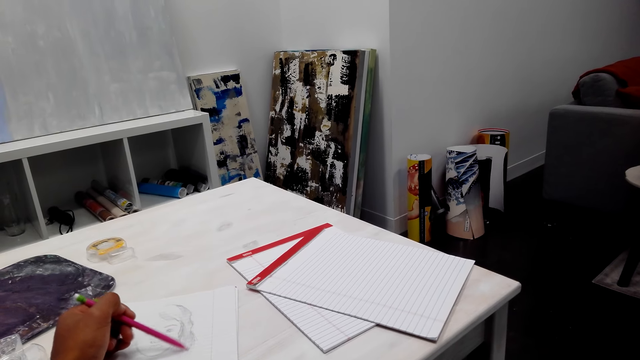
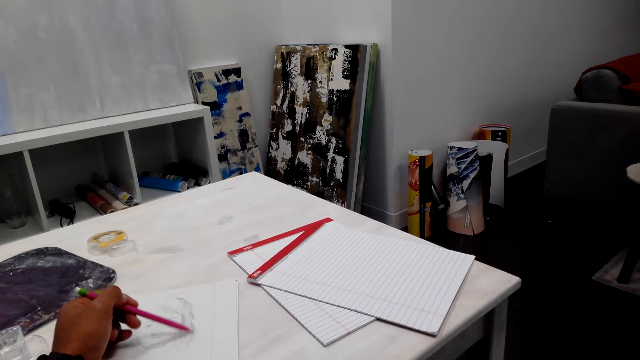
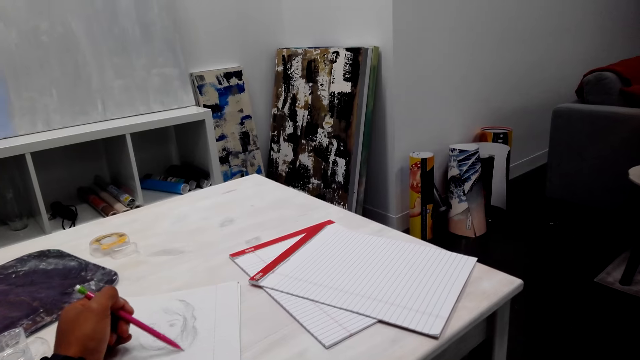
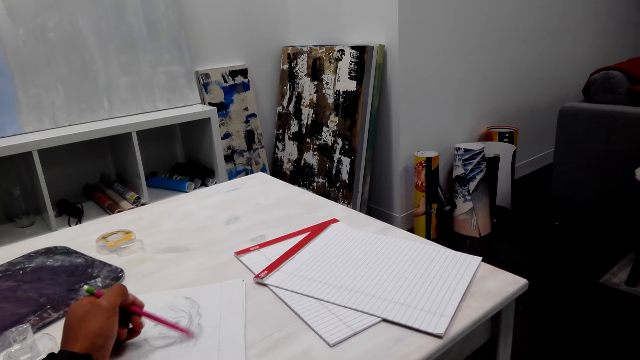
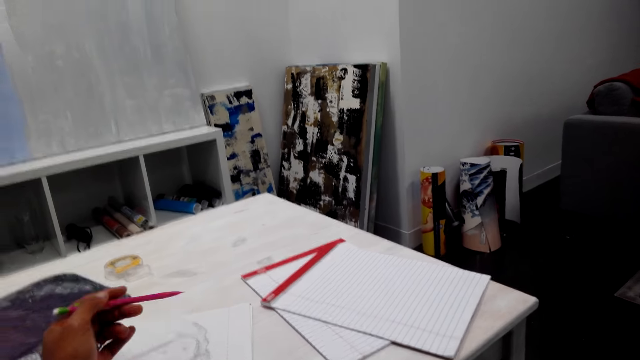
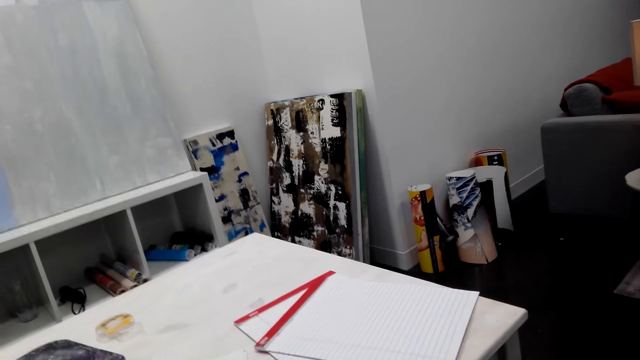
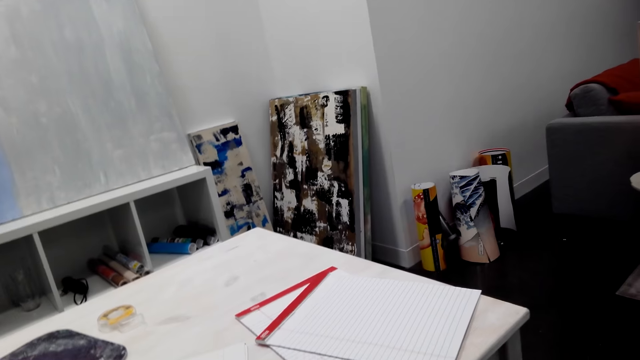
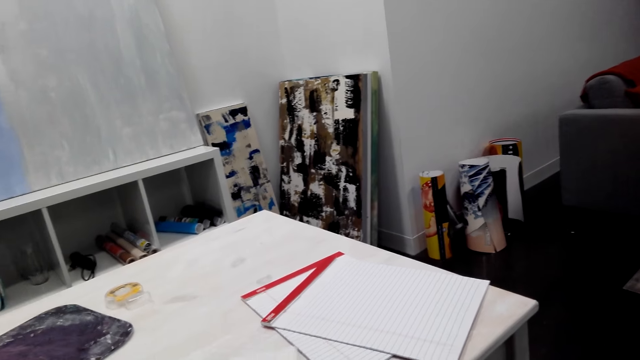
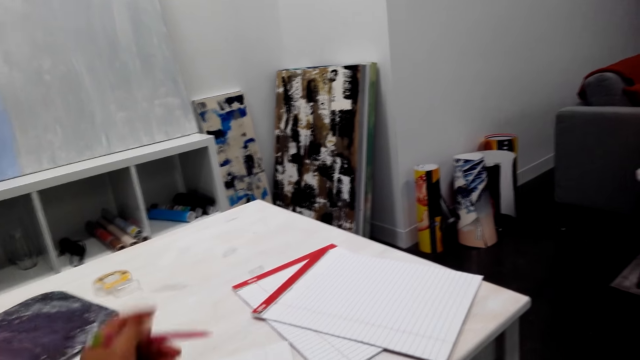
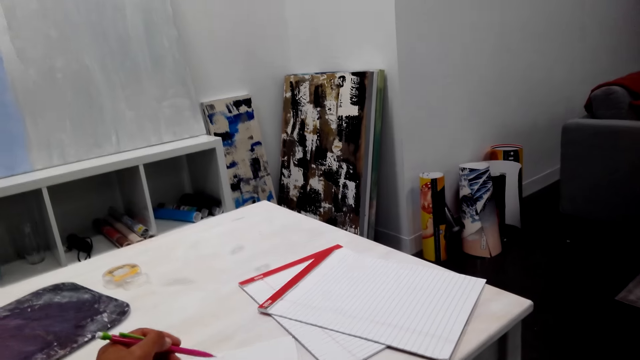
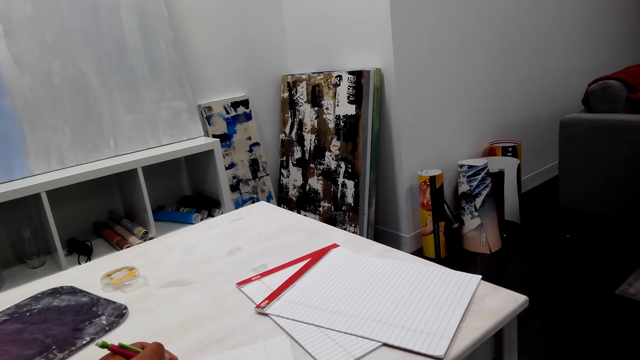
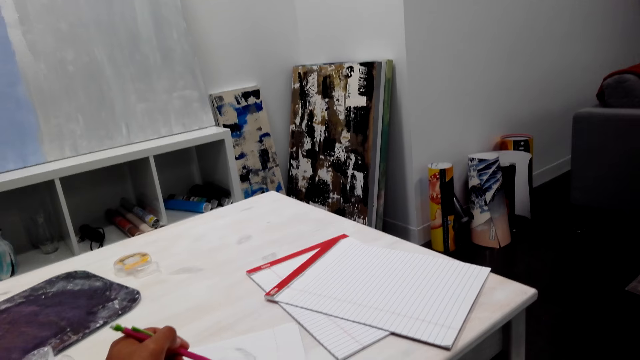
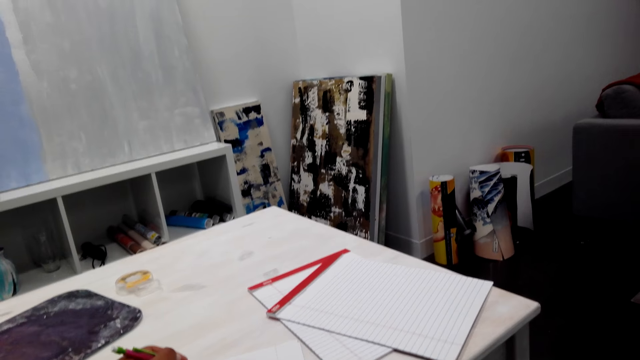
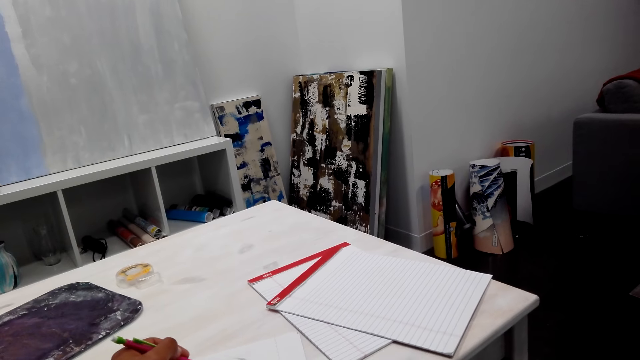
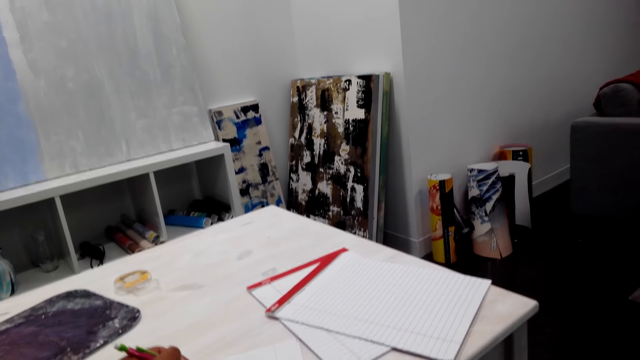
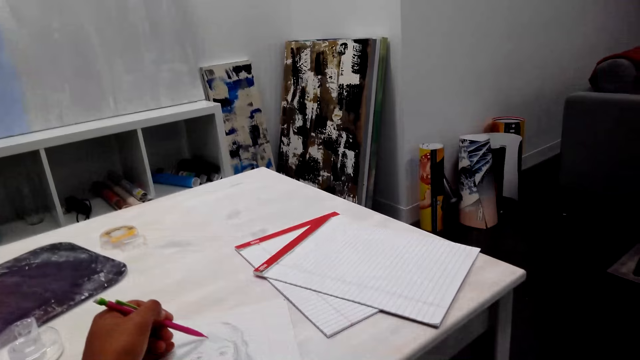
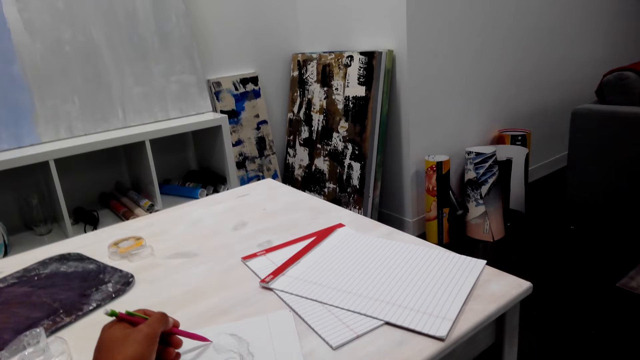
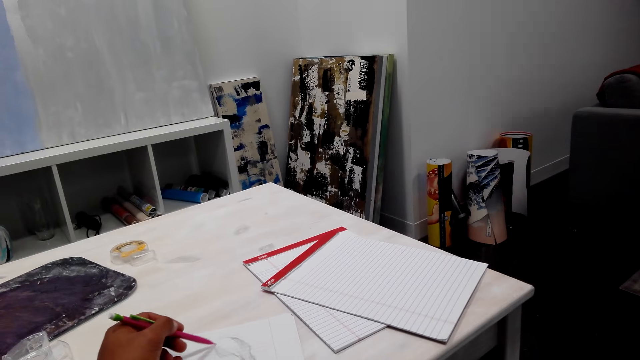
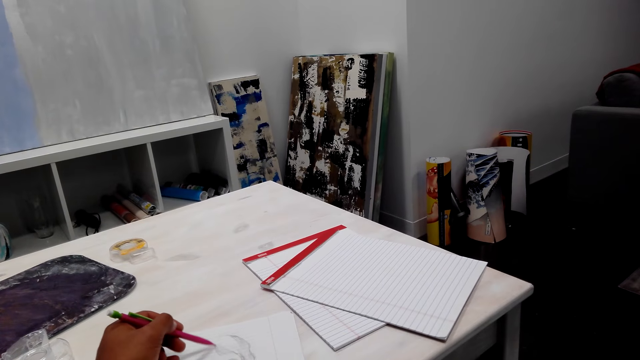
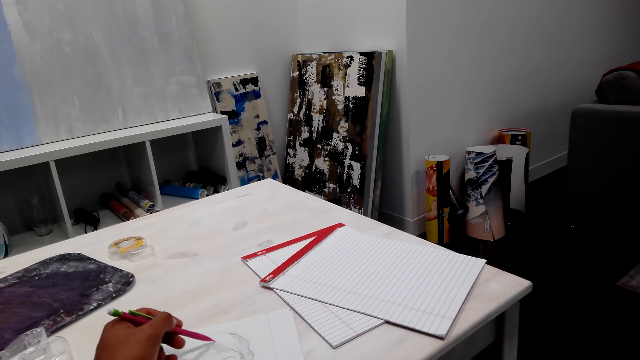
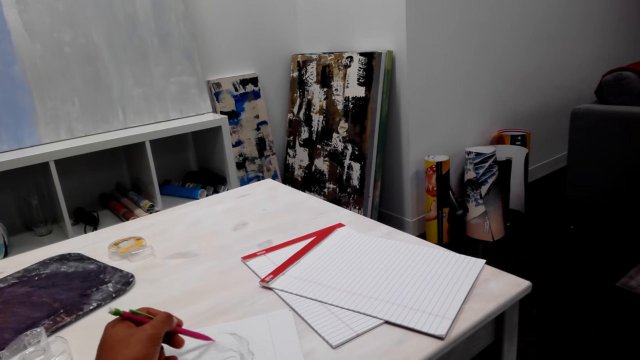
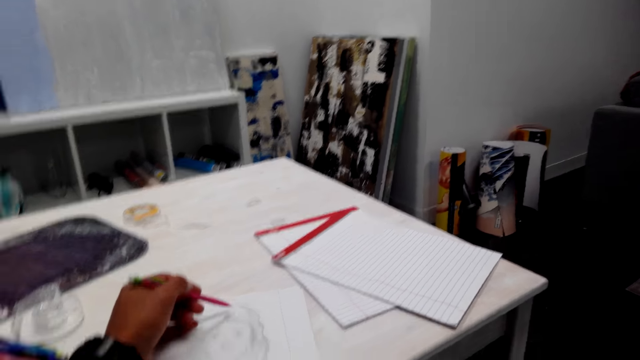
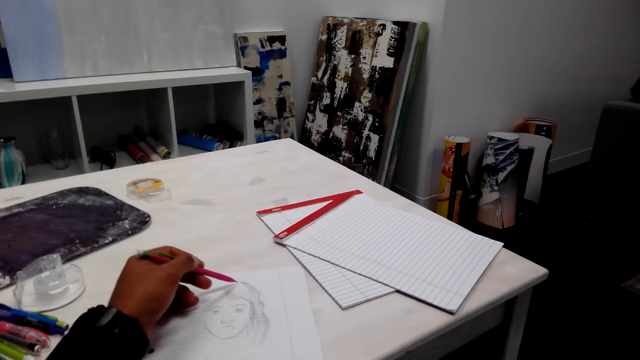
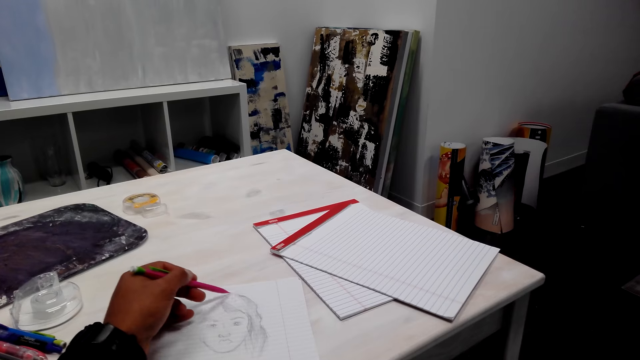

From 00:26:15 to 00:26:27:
The camera wearer draws pictures. They adjust the pencil. They draw a picture on the book.

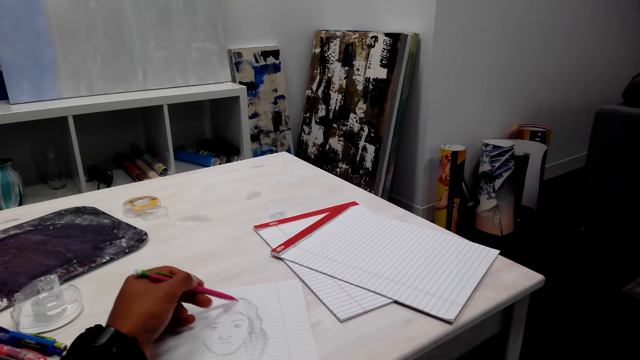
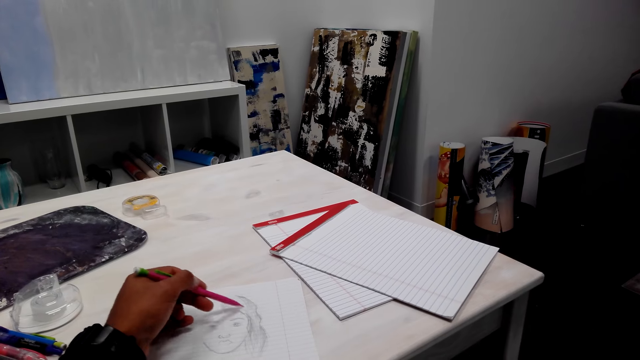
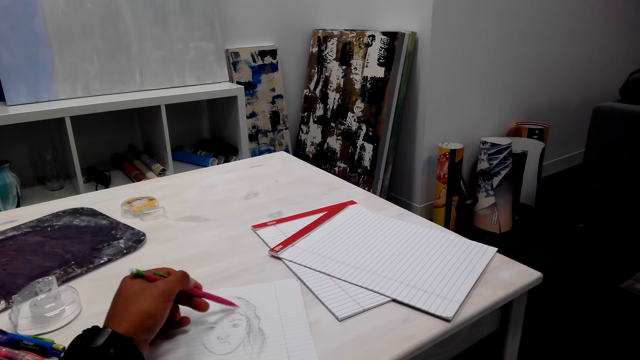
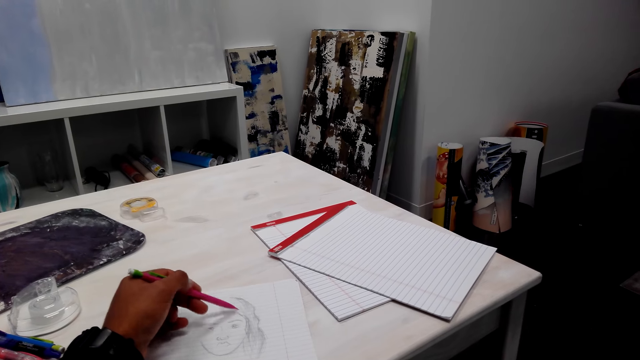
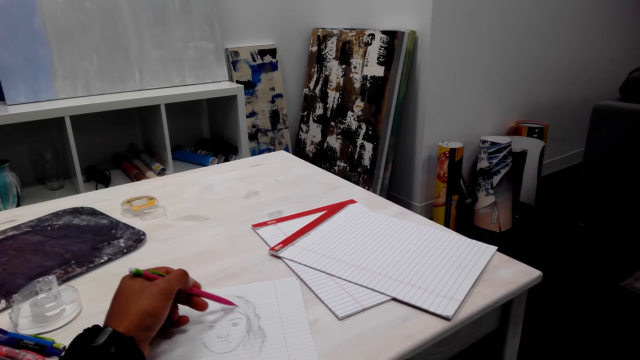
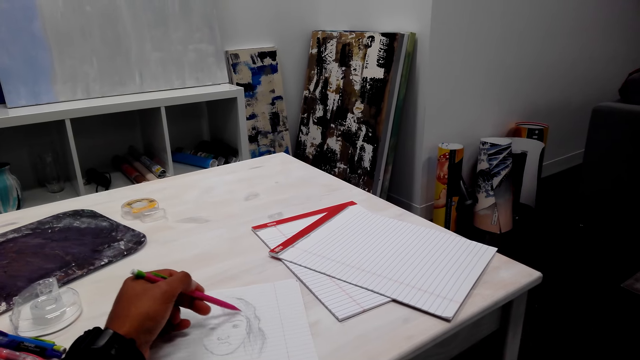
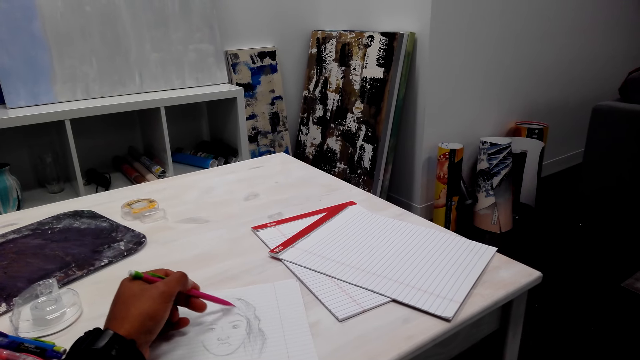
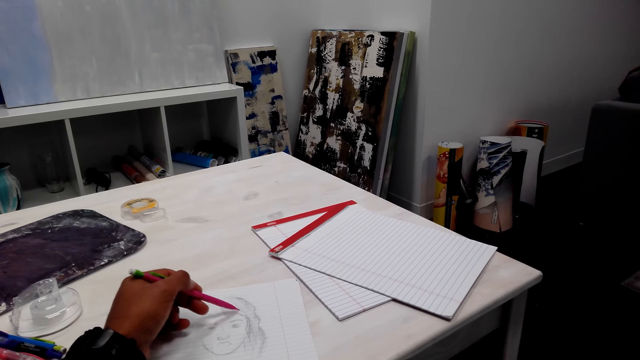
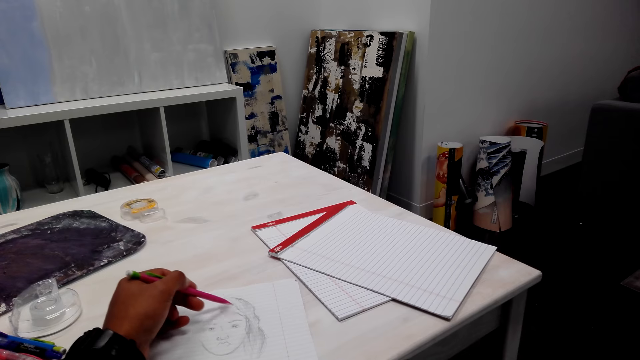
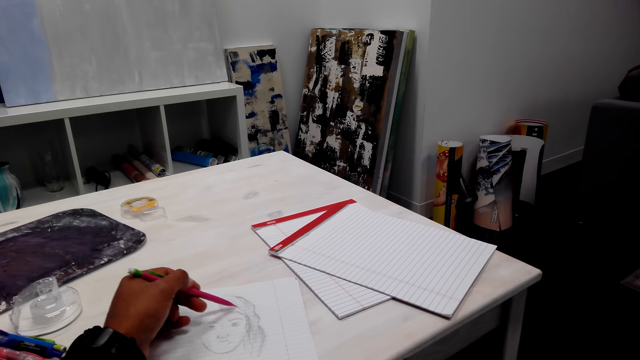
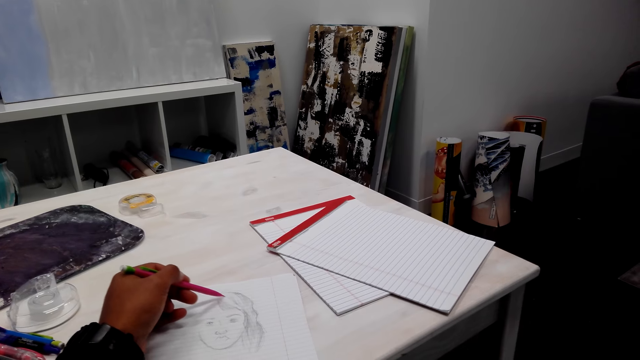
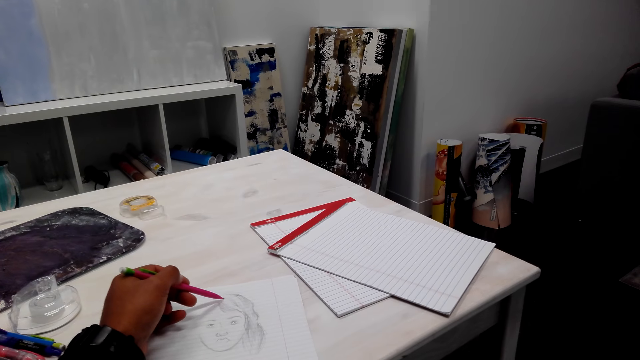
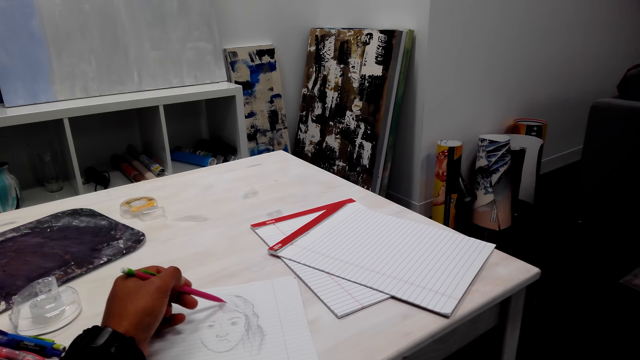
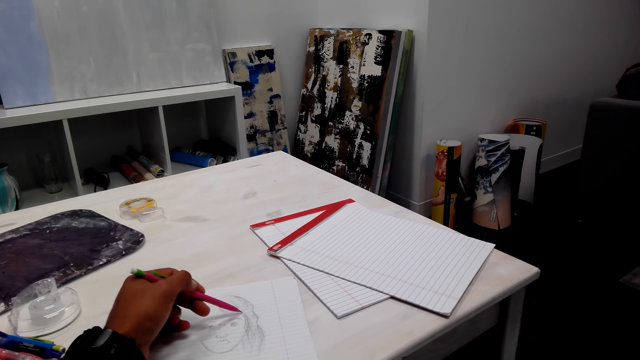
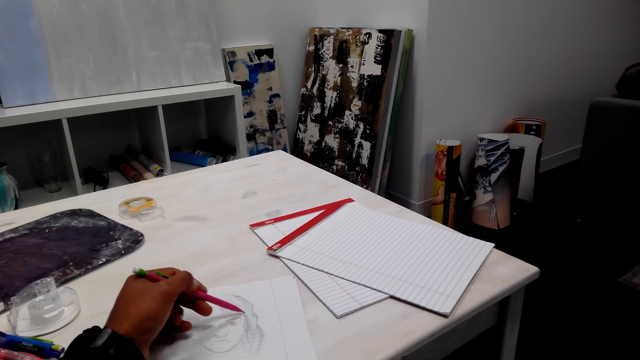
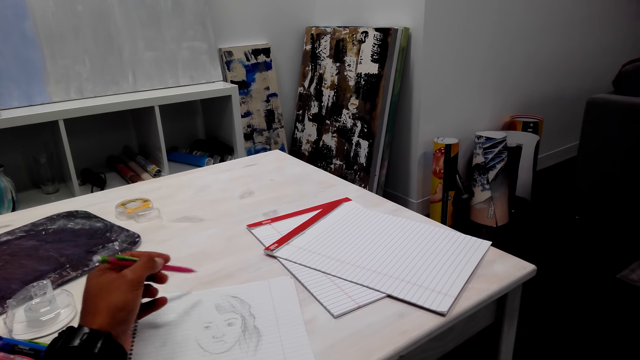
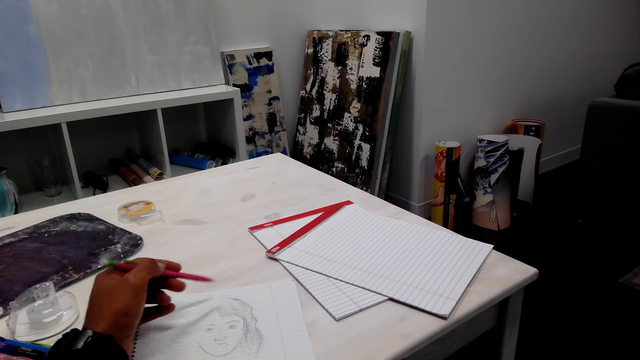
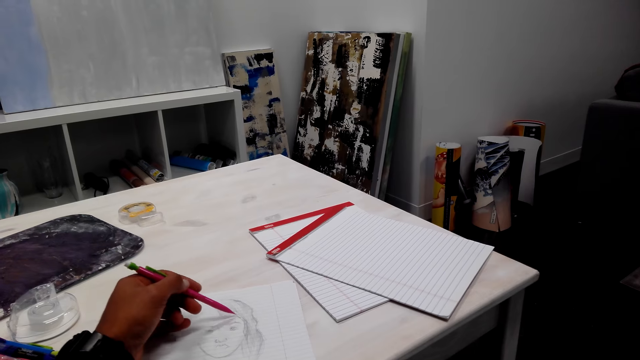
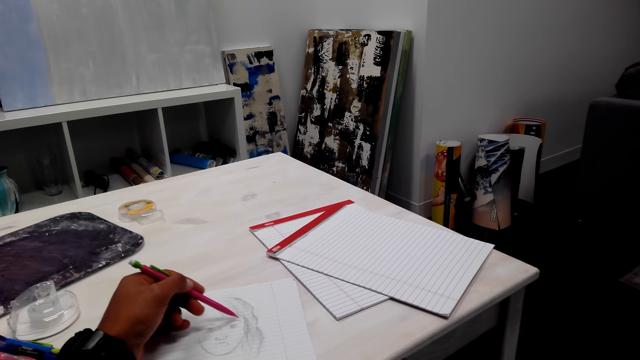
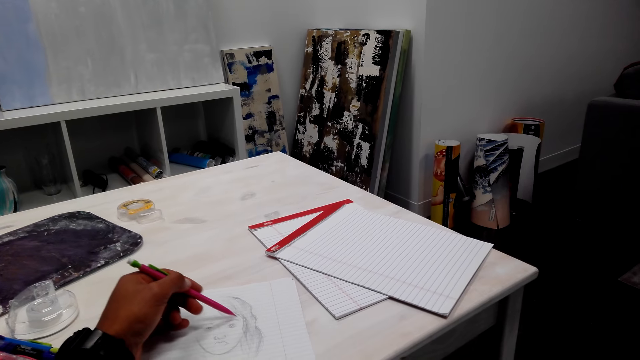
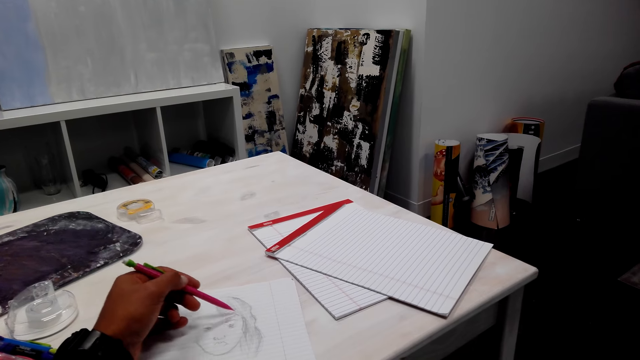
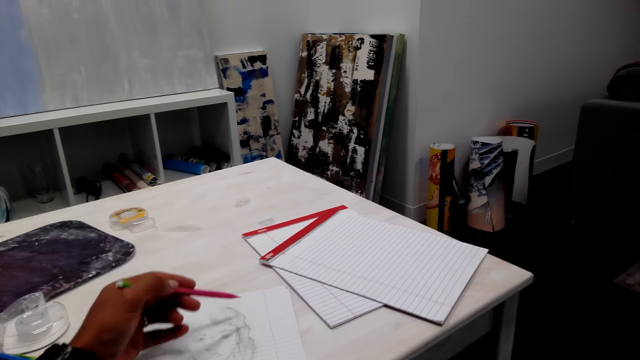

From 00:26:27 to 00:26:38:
The camera wearer adjusts the pencil. They draw a picture on the book.
